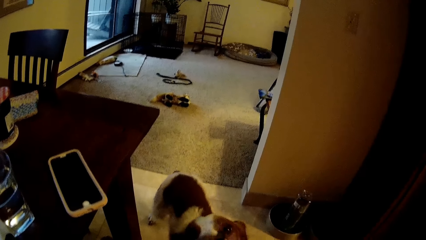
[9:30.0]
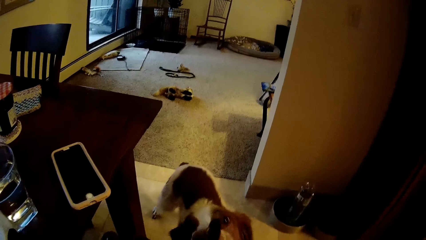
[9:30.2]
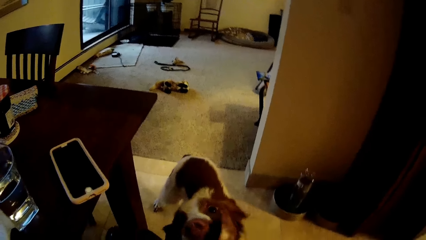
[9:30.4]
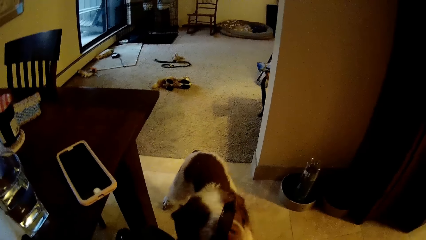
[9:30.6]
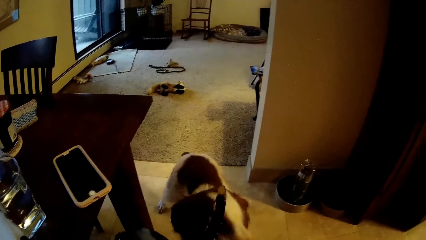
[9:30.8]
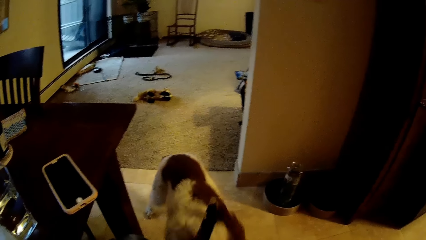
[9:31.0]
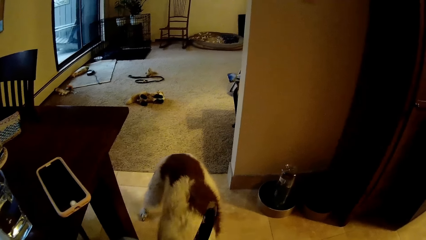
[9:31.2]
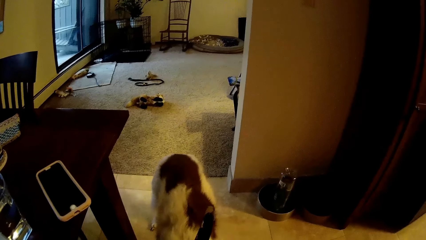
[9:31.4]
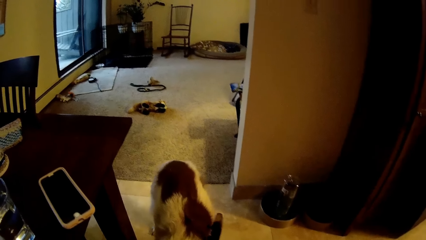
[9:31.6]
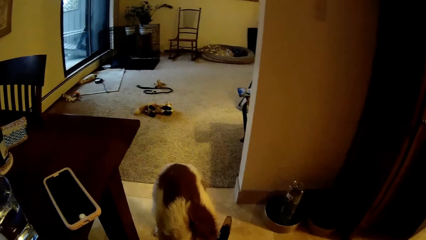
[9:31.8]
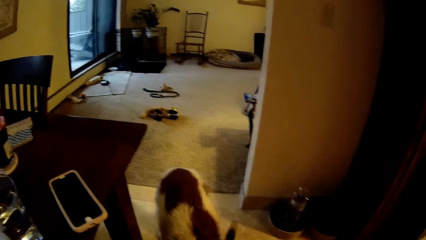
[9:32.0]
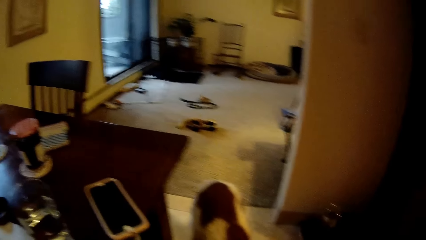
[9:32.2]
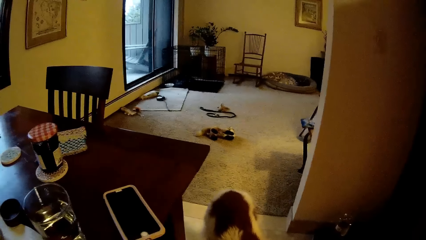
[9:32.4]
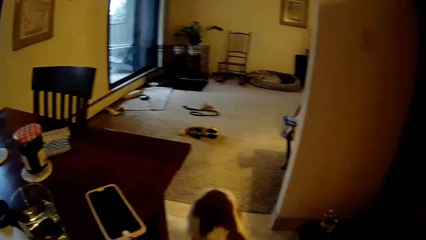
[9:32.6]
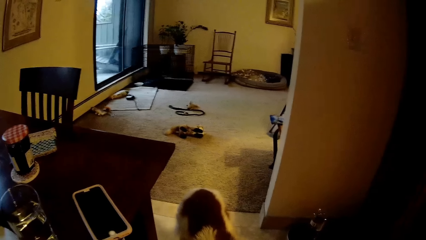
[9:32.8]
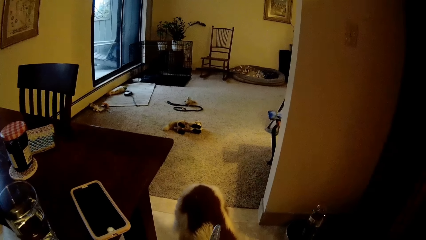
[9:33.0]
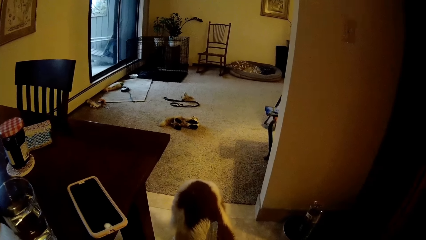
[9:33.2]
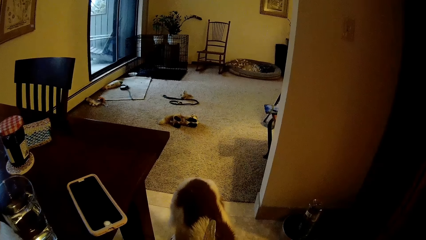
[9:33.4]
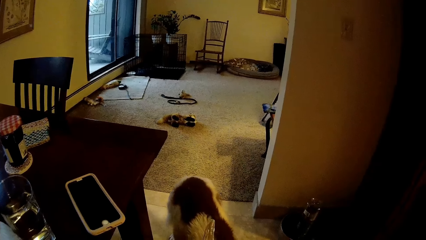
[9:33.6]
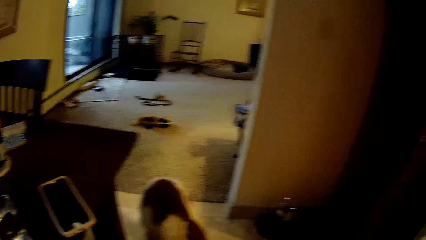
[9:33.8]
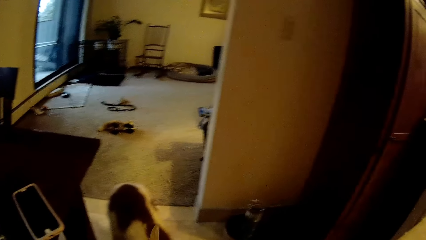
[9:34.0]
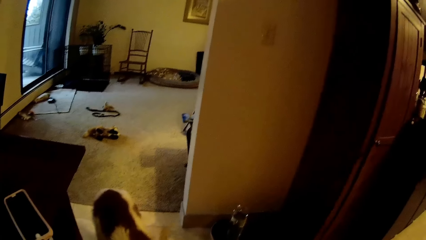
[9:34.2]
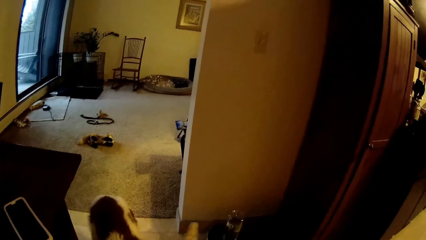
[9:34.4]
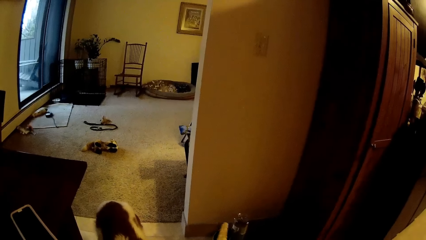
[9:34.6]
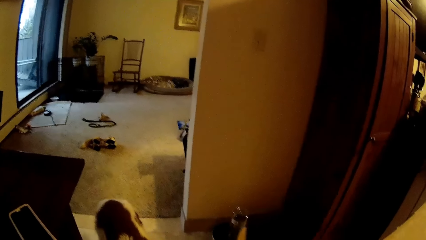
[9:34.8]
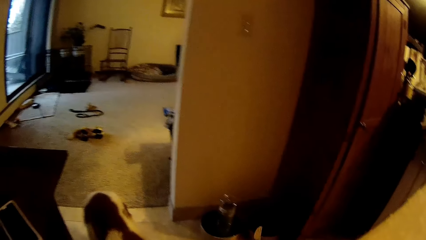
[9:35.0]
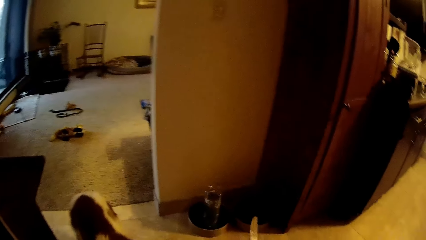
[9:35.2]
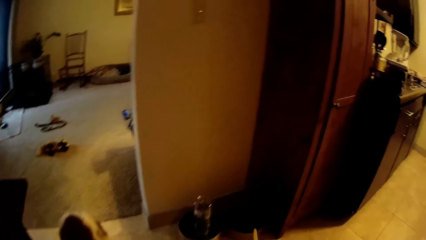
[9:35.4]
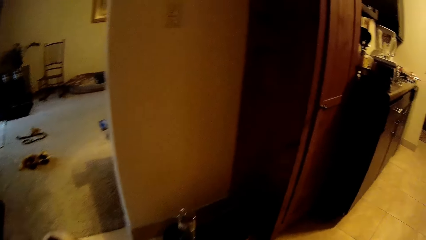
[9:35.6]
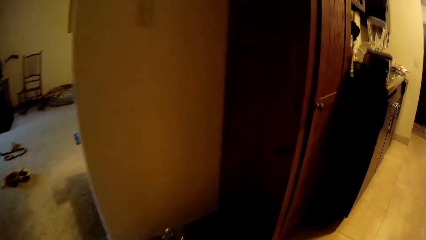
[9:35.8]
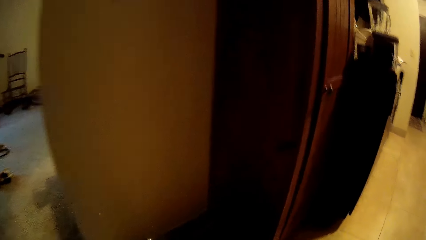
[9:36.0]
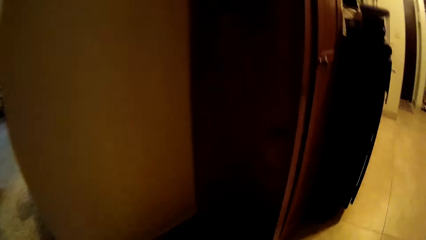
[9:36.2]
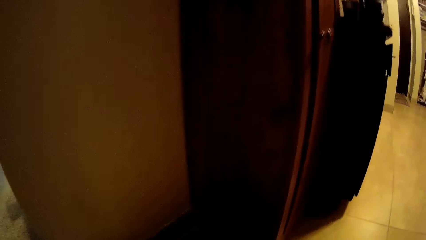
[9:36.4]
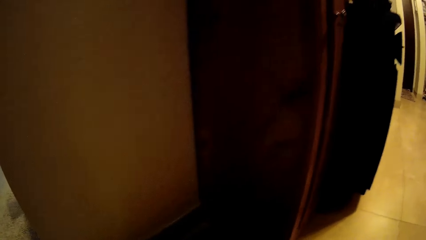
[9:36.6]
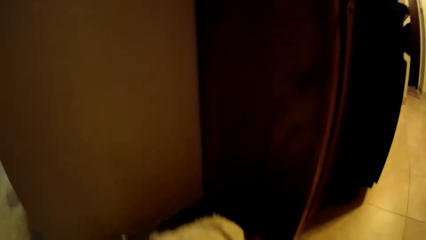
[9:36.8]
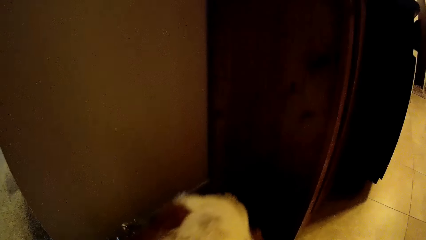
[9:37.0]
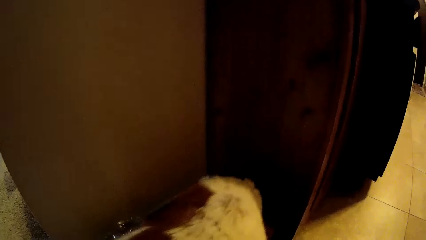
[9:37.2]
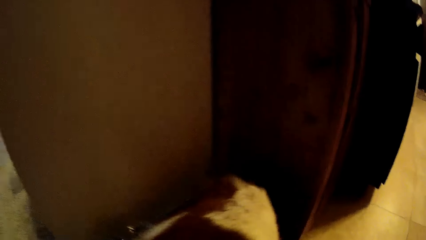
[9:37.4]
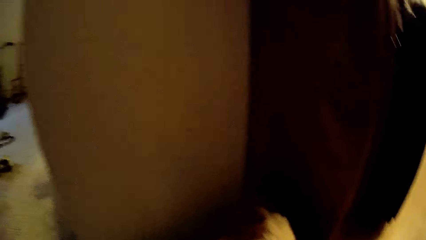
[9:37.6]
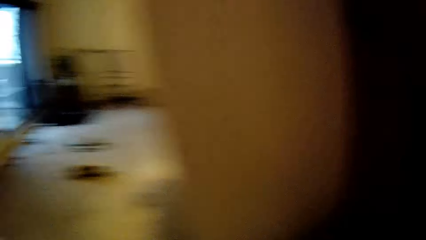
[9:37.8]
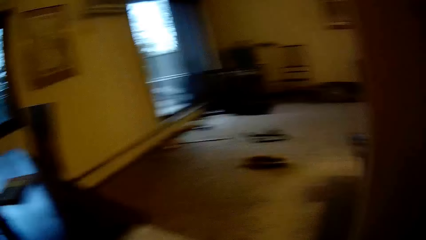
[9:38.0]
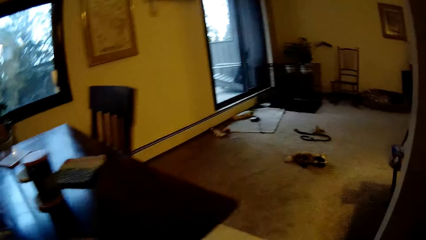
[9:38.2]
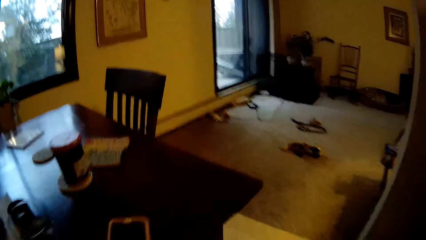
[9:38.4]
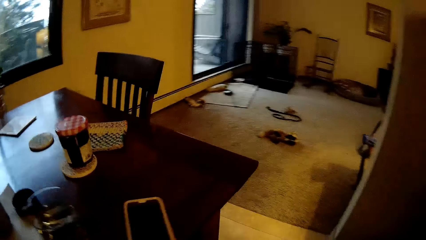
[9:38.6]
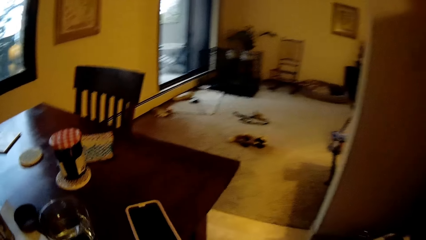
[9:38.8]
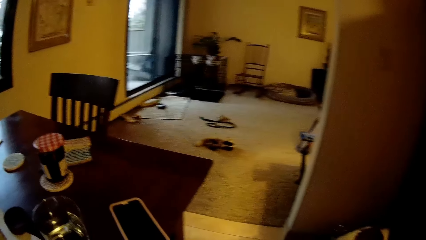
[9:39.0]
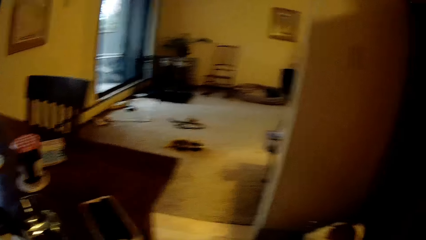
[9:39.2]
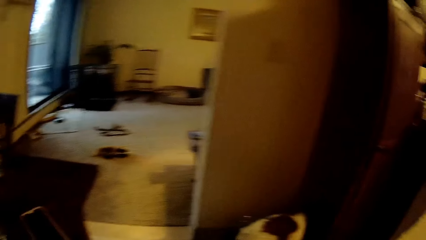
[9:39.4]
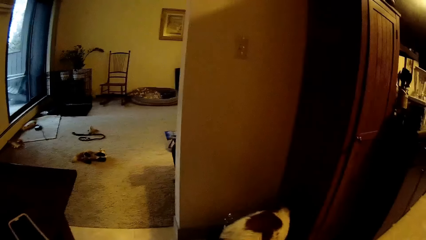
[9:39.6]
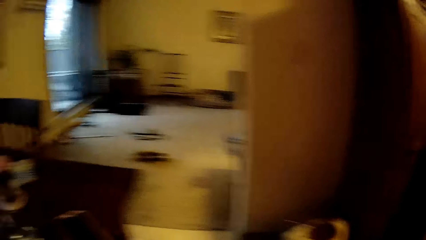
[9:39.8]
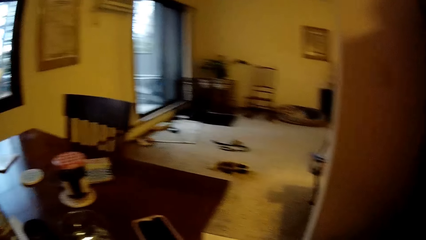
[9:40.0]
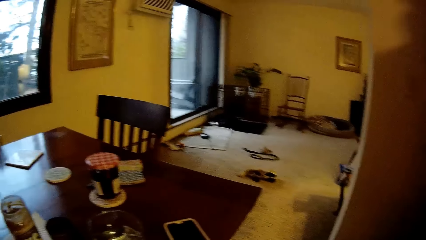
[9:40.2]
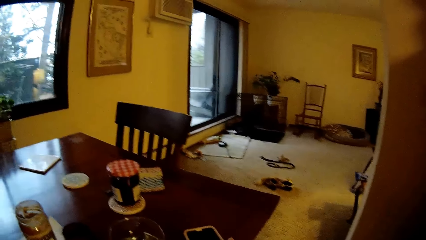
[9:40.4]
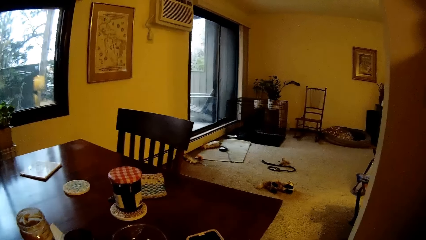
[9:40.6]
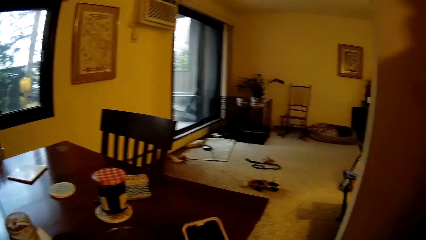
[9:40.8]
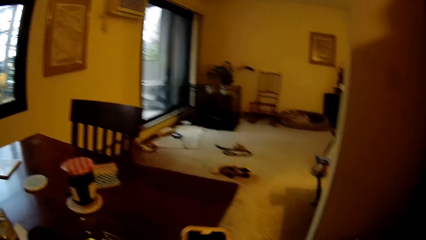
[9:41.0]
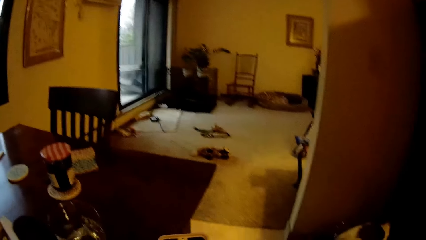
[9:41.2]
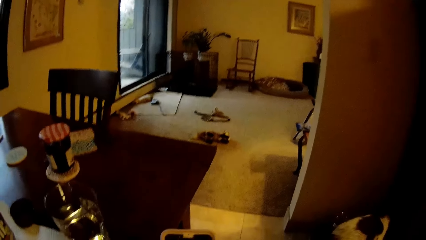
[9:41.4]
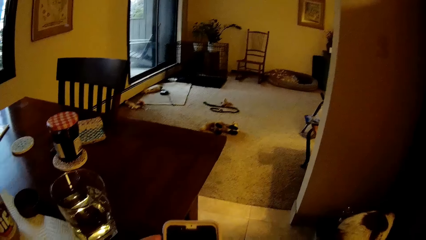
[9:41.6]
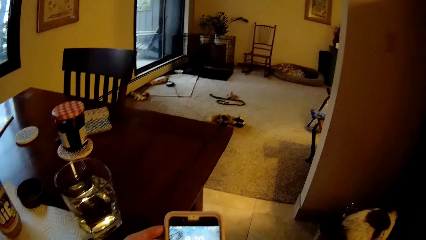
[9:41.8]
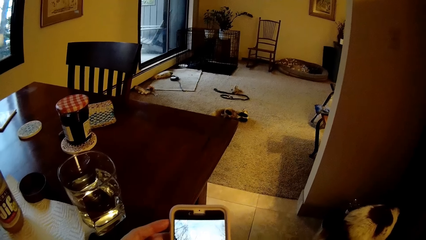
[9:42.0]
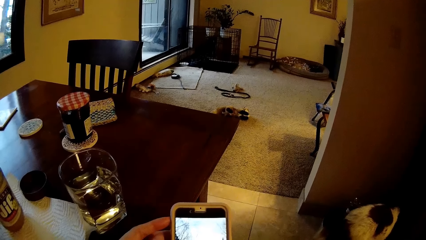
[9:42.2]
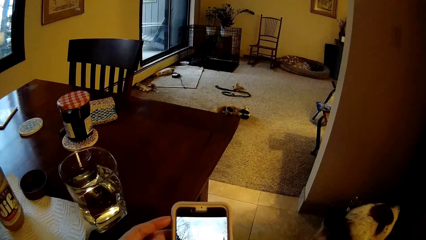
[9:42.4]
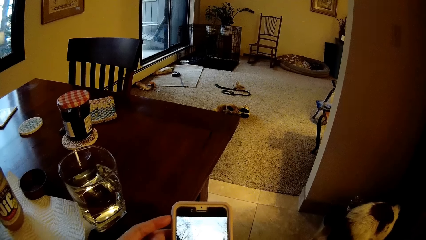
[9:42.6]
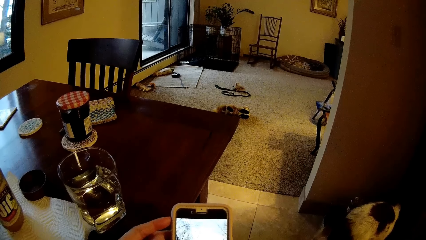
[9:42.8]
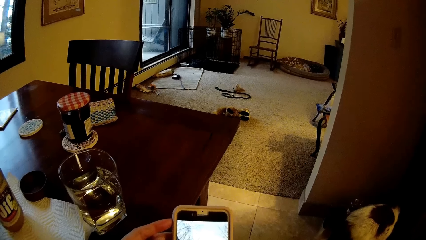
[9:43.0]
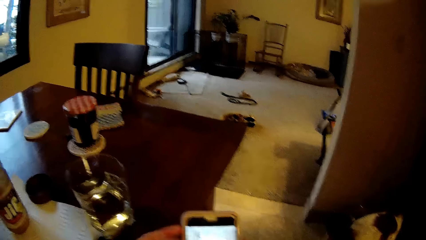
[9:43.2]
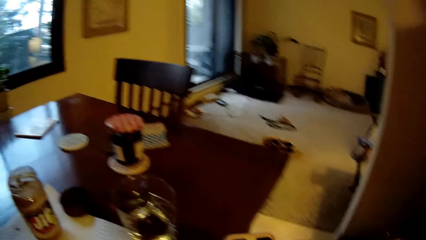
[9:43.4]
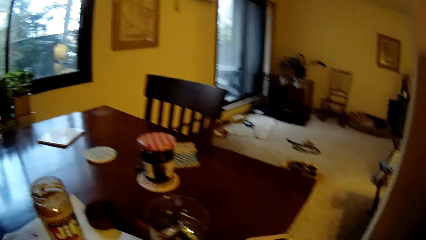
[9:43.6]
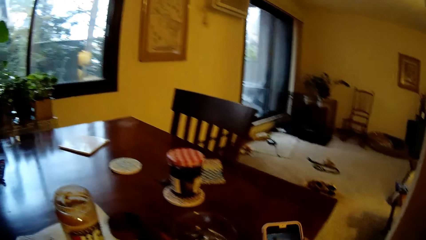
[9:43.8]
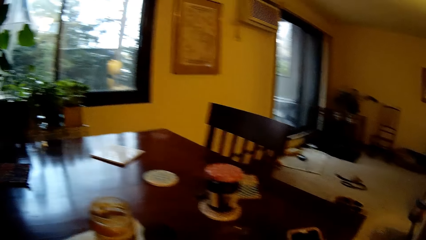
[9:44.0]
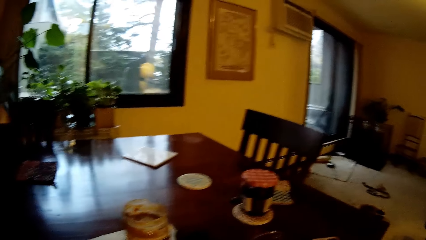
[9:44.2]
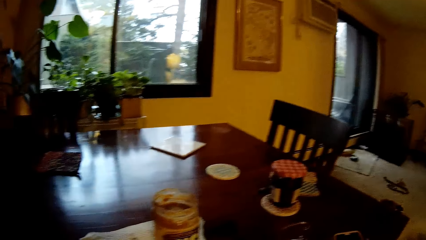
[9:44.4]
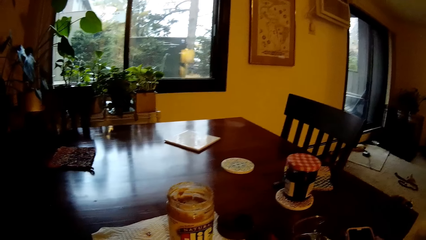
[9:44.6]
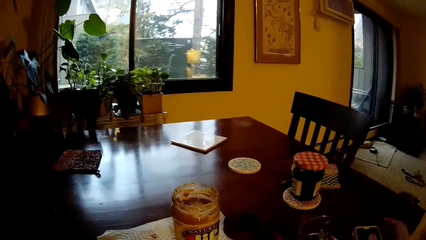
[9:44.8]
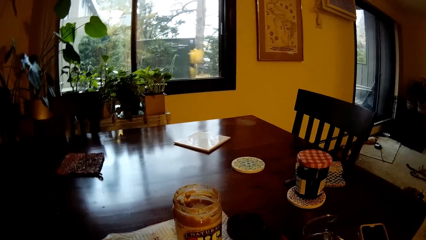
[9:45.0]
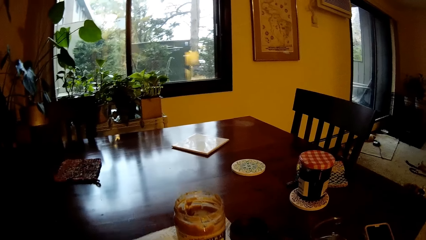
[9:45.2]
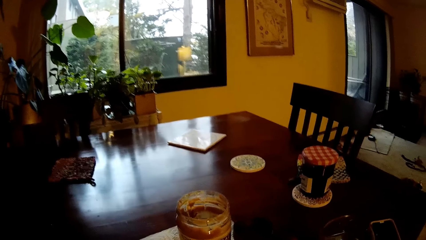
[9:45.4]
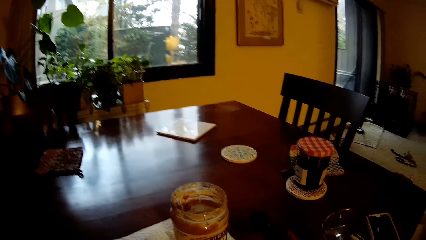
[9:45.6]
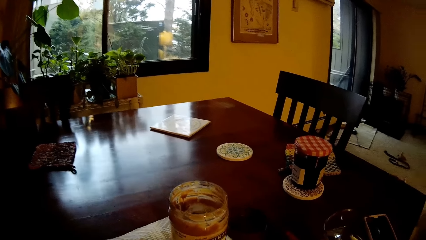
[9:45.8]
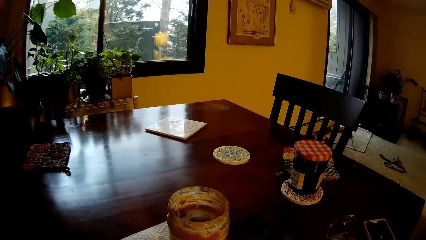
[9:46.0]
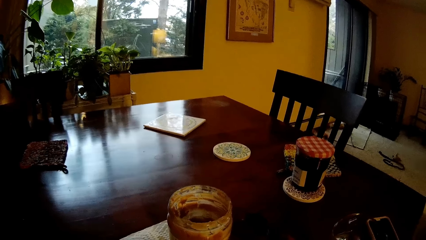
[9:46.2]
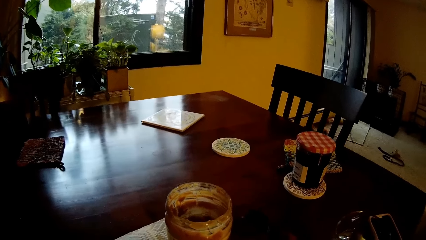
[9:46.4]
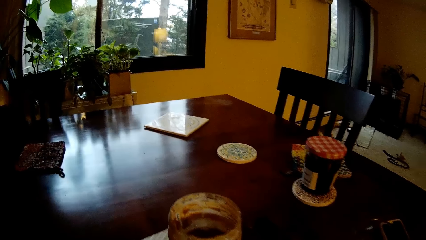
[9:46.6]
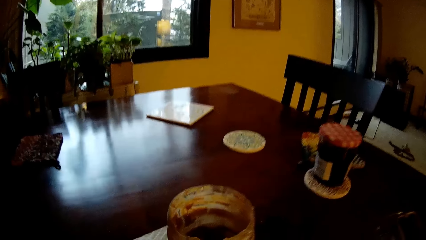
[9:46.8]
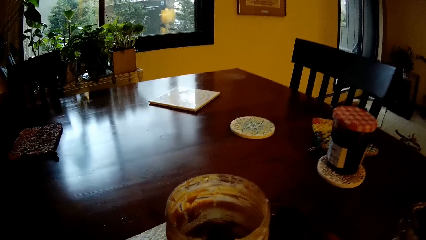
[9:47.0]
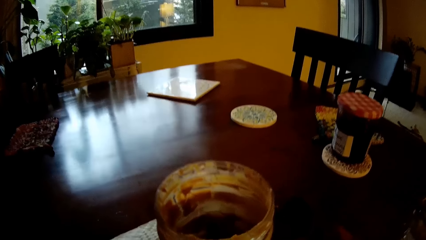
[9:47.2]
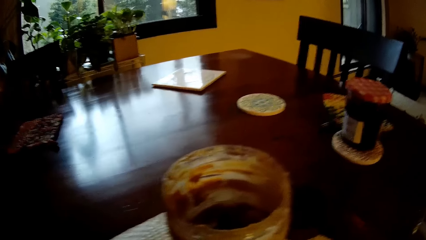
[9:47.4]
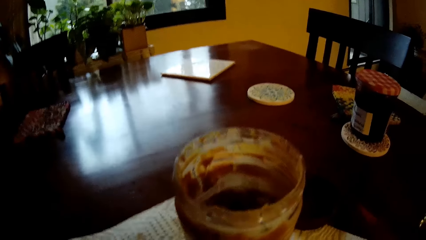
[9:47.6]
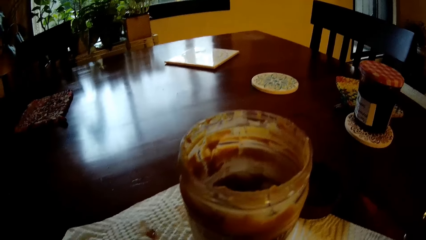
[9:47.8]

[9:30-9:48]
The camera wearer drops the bread and peanut on the floor for the dog. He picks up his phone on the table with his right hand. He presses the phone with his right hand. He drops the phone on the table with his right hand.
